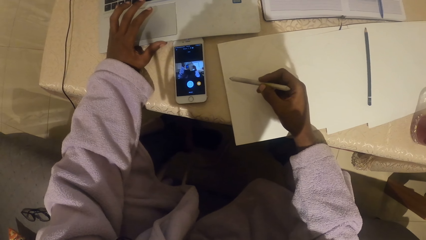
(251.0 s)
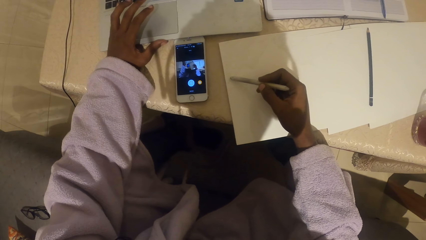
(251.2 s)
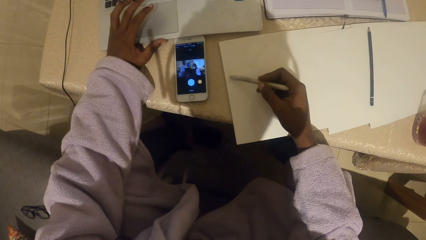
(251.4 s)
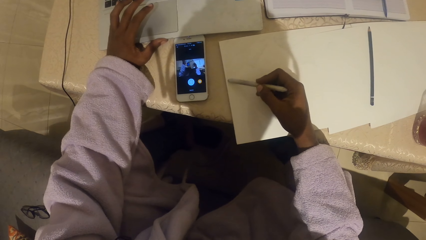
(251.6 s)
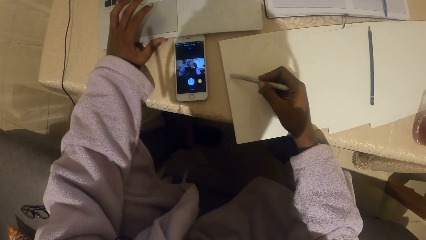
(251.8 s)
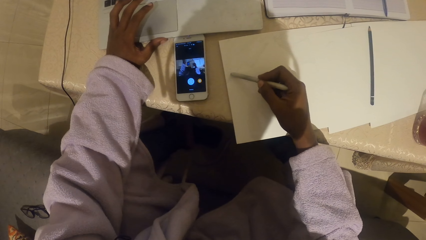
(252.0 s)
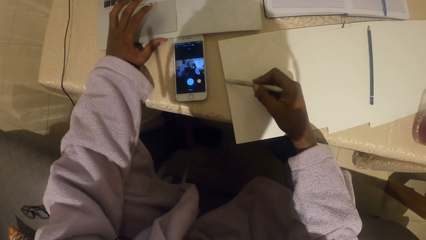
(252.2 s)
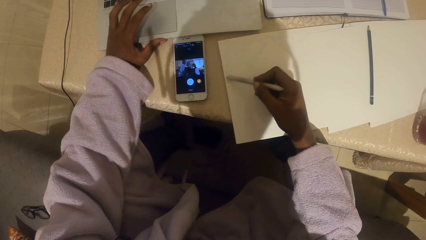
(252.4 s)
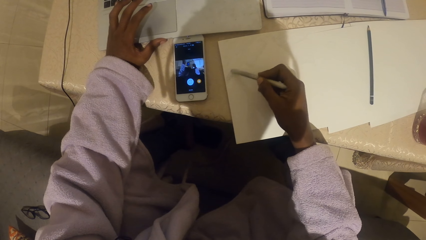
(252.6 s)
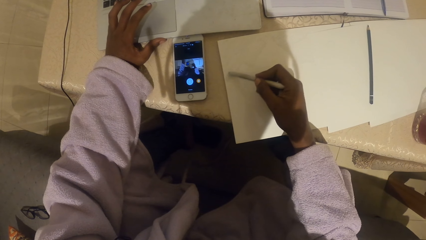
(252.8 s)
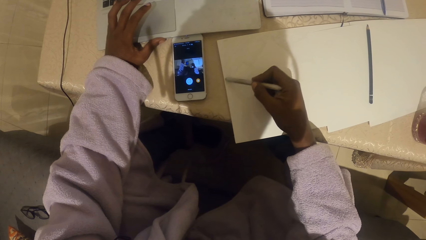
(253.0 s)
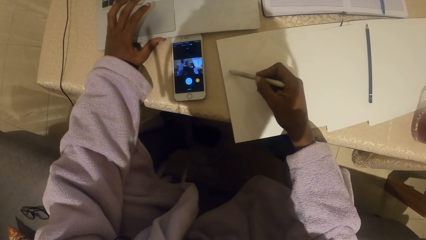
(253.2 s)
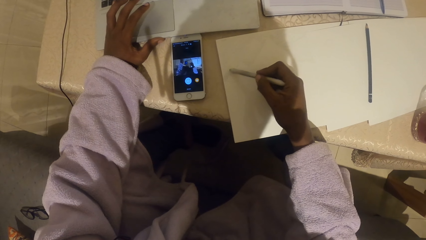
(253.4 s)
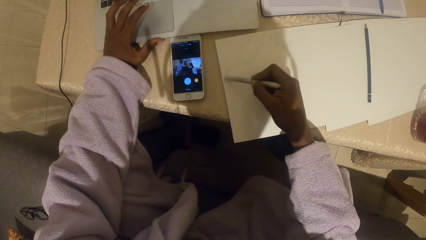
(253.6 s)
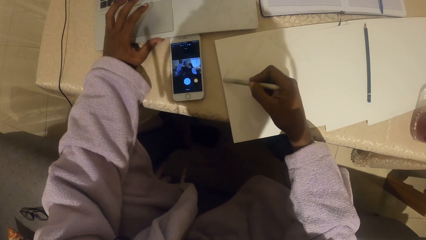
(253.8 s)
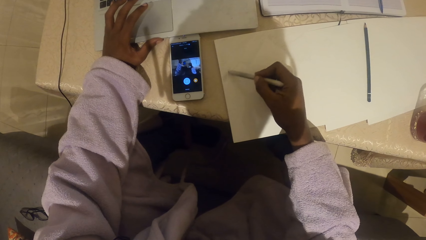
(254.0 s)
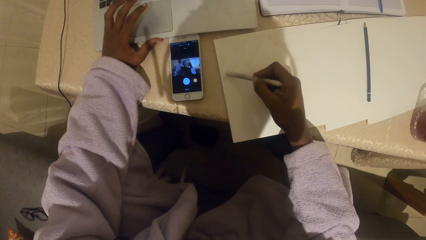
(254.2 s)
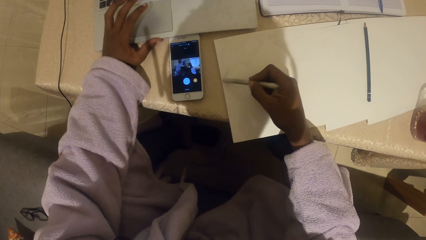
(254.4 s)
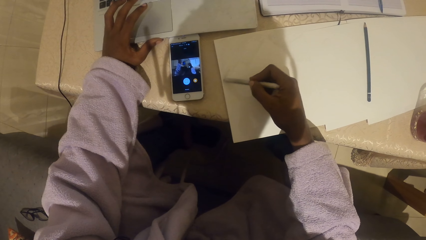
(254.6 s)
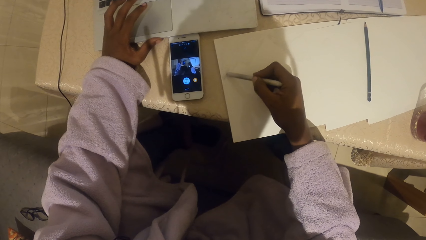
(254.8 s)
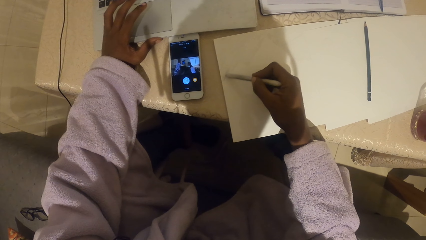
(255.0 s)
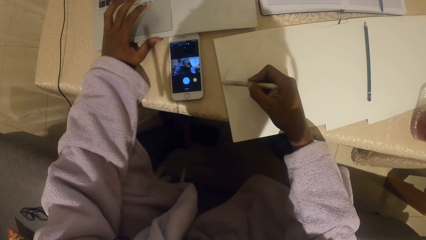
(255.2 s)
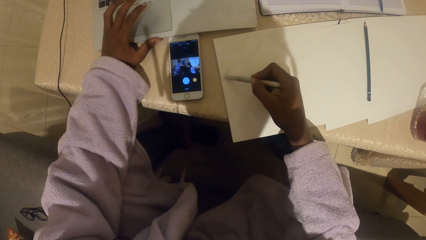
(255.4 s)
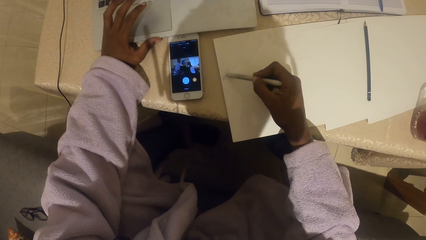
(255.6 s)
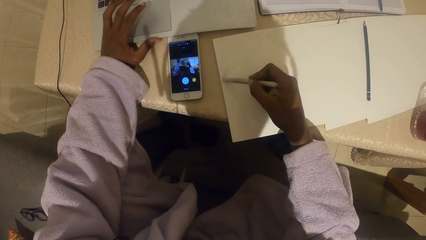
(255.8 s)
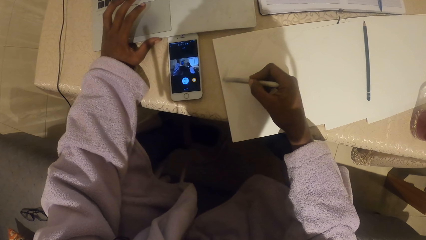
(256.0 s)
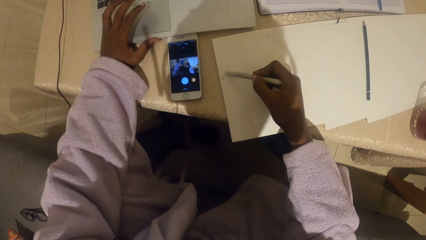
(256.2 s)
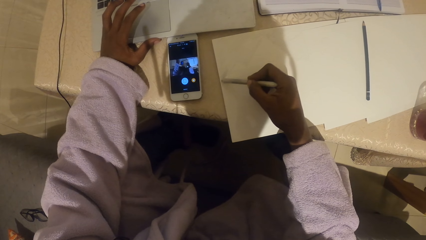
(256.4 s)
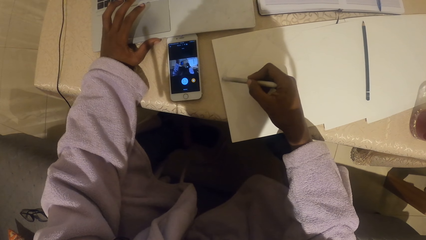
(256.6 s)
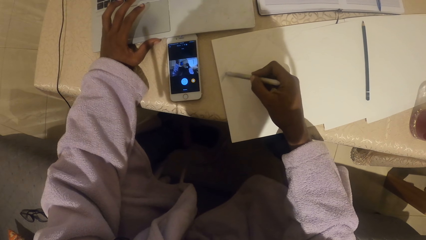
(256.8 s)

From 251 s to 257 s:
The camera wearer draws on the piece of paper with a pen.

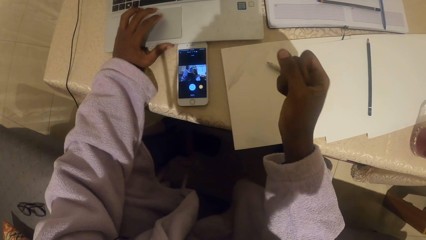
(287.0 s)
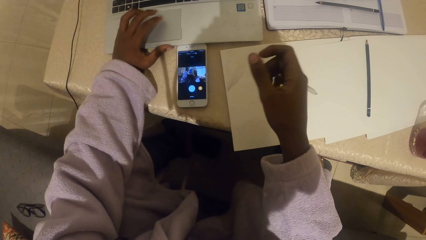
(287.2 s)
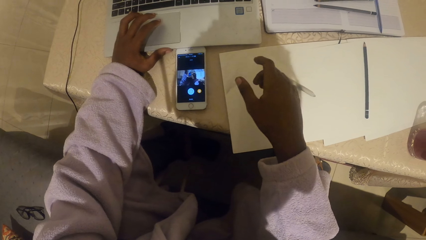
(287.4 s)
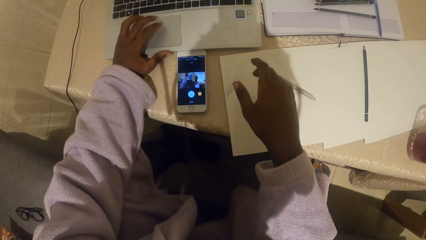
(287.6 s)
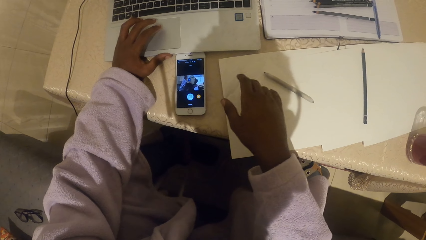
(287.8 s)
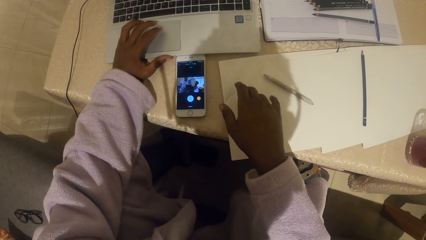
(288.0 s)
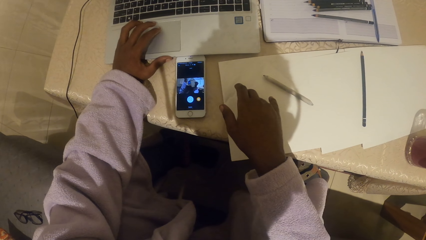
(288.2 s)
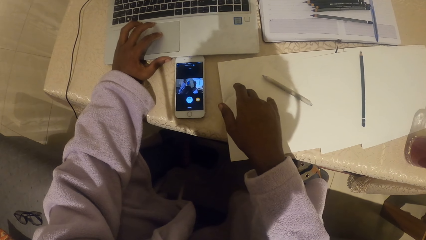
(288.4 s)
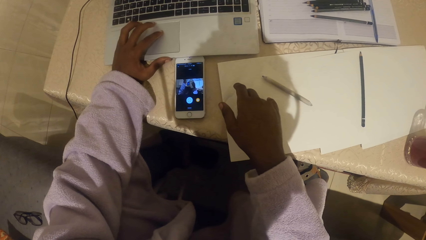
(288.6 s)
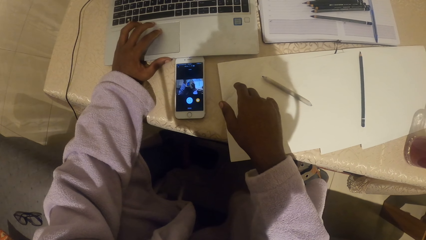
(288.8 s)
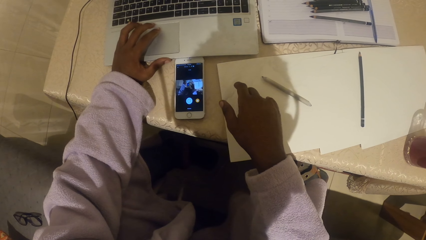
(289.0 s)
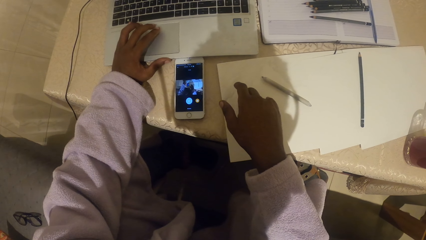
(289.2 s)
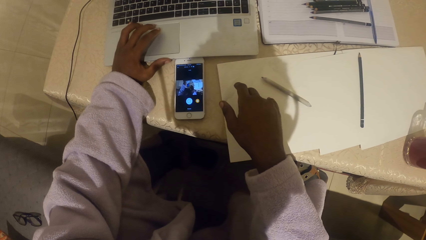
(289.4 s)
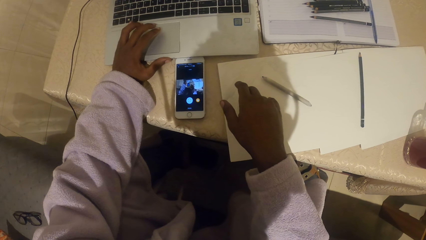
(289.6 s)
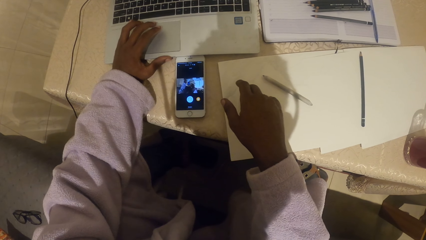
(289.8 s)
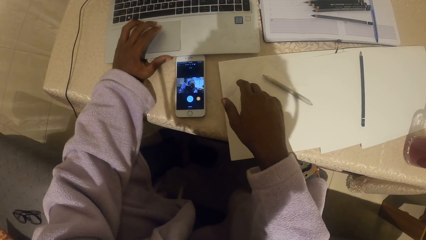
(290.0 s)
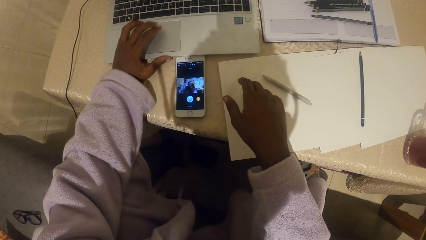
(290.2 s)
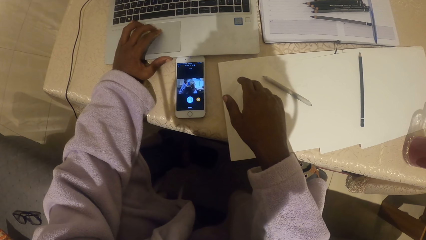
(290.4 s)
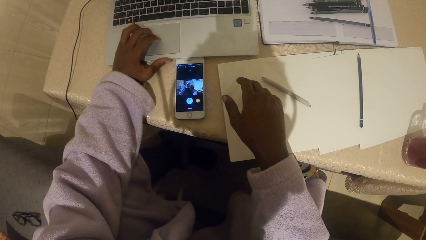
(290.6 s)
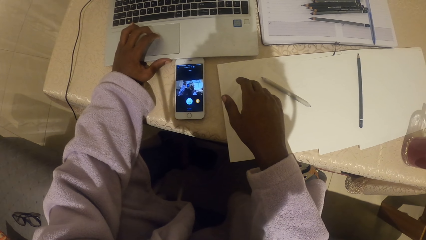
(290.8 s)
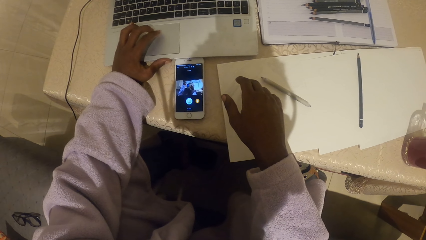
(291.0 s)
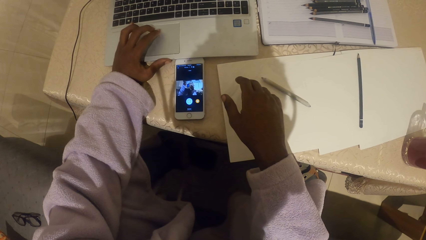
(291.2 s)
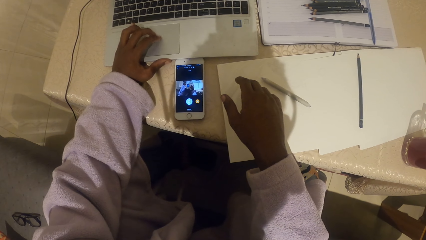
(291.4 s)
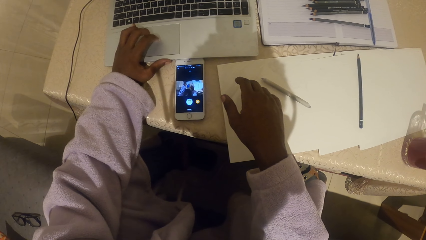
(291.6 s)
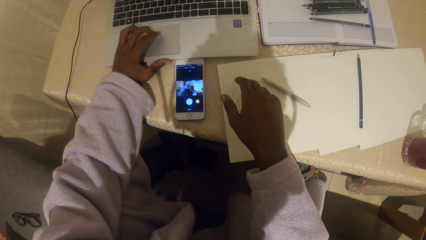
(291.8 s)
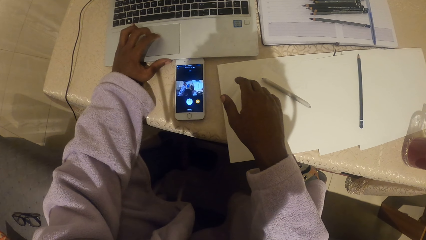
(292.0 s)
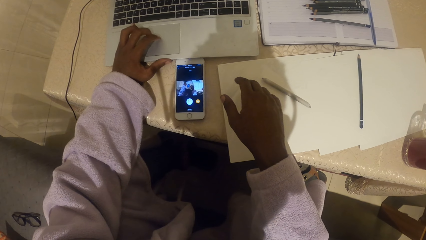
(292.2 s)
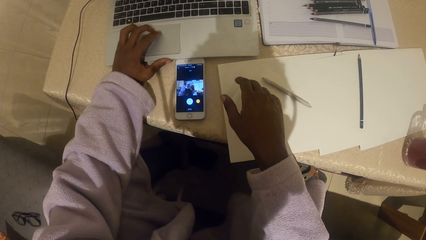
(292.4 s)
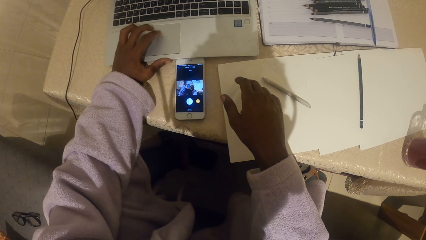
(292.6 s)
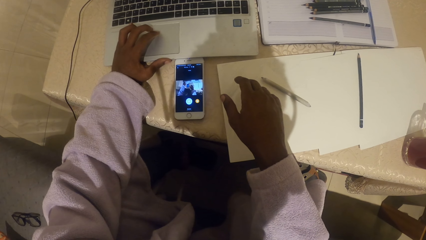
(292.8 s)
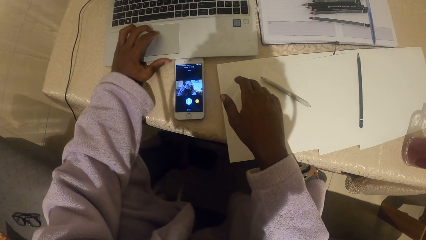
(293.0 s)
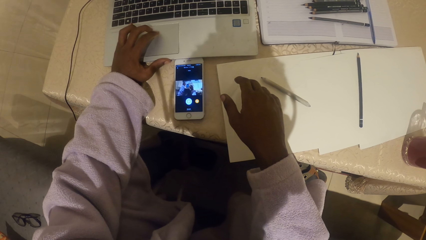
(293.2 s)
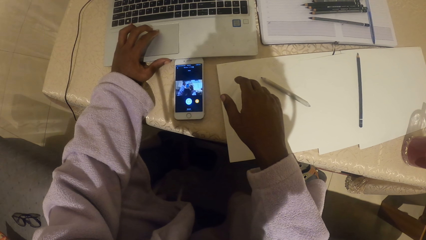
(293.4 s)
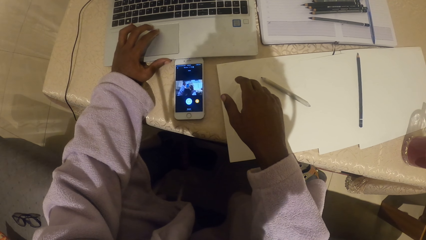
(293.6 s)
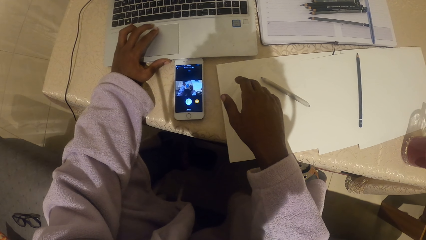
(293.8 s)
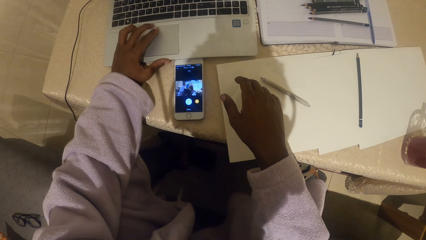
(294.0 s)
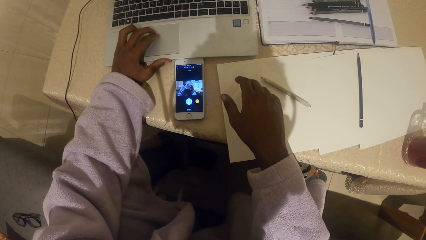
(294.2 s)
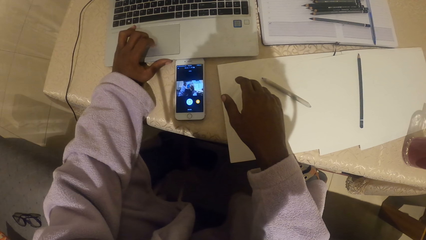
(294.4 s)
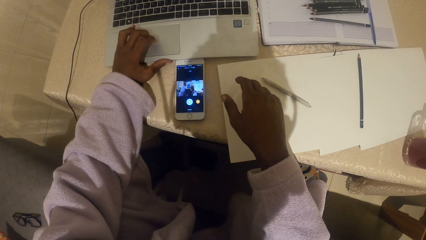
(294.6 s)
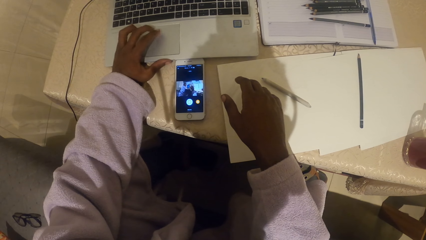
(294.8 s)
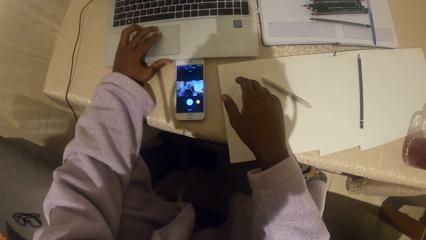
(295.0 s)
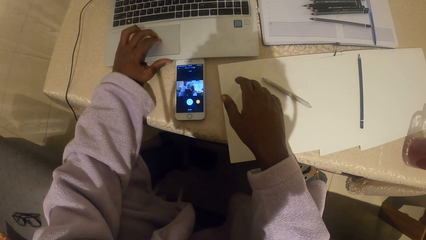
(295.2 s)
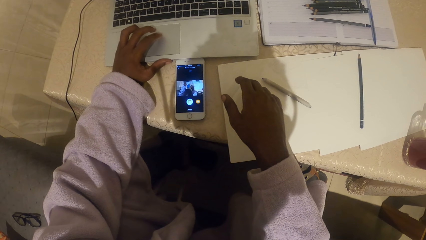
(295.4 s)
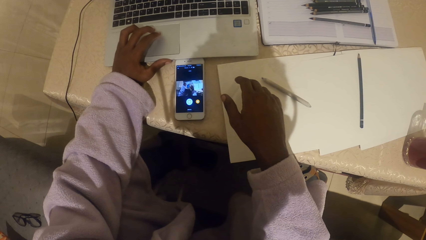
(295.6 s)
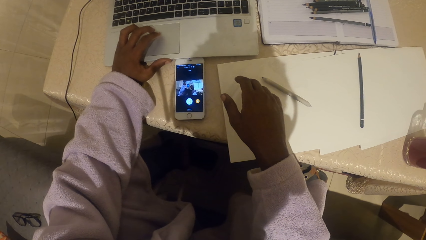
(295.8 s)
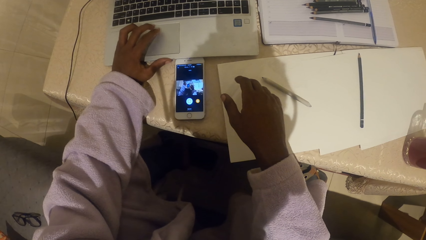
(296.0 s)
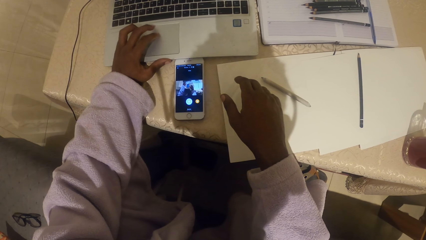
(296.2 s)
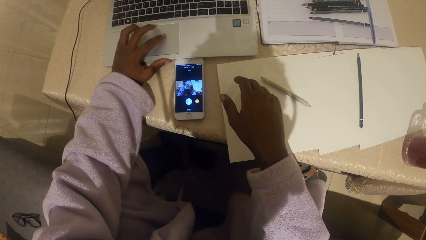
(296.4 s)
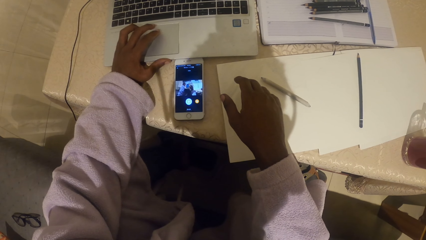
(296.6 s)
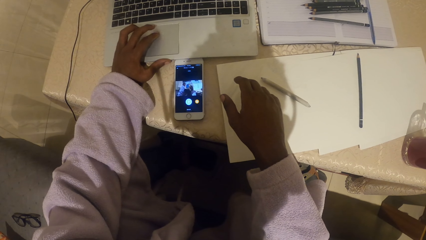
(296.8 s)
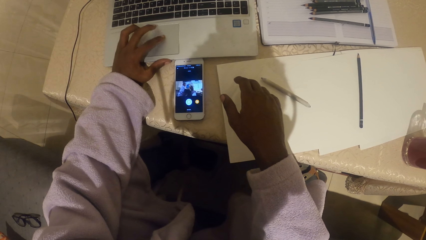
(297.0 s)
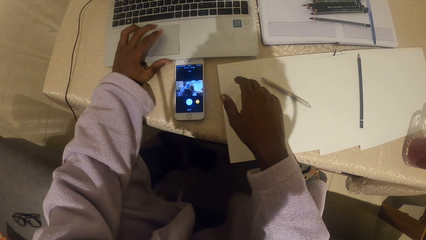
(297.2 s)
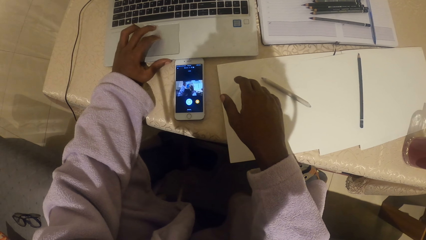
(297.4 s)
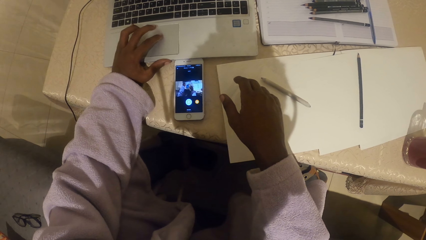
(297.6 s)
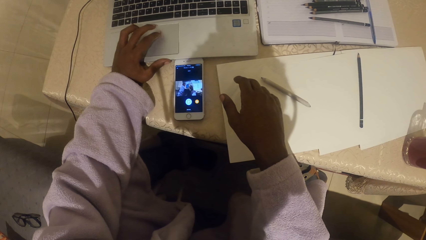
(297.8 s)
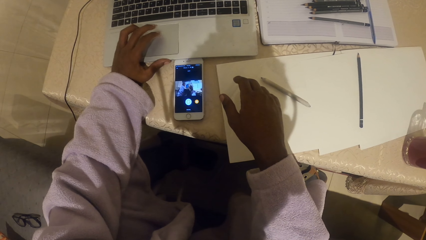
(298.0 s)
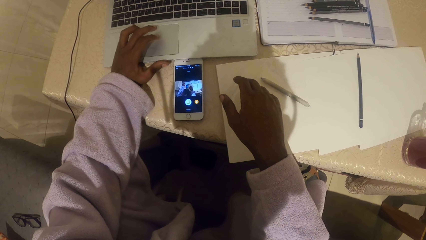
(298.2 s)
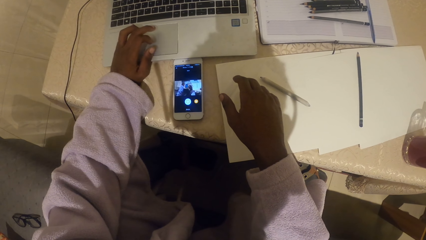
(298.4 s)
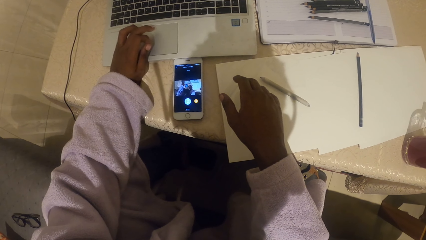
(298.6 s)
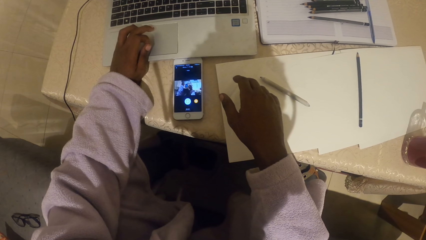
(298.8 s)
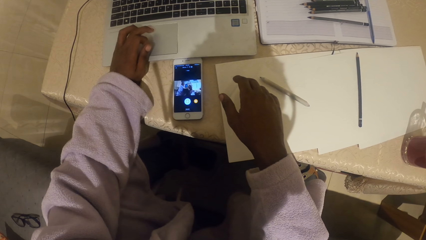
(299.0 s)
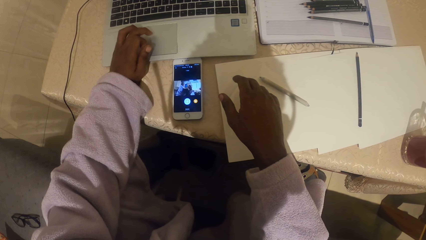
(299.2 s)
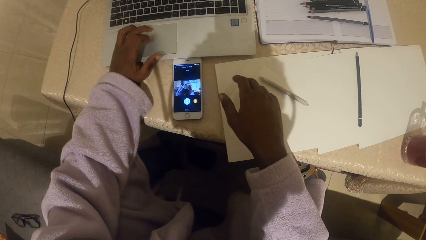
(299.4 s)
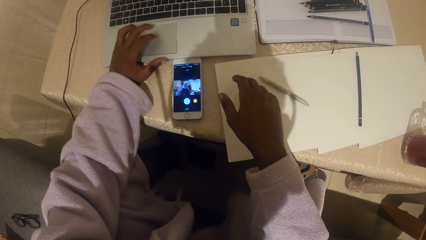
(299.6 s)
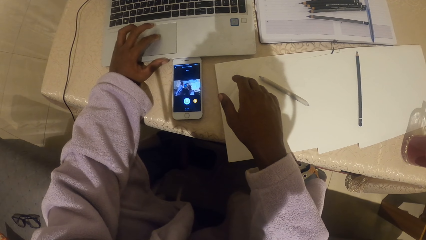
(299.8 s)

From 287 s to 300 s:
The camera wearer scrolls the pad of the laptop using the left hand.
